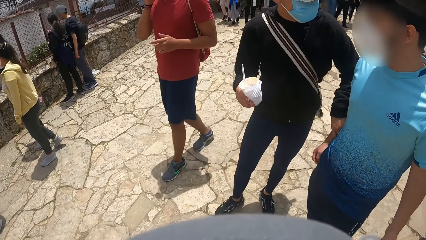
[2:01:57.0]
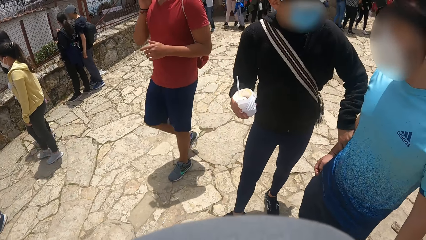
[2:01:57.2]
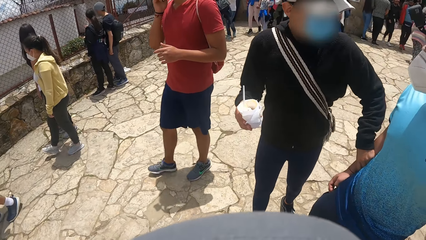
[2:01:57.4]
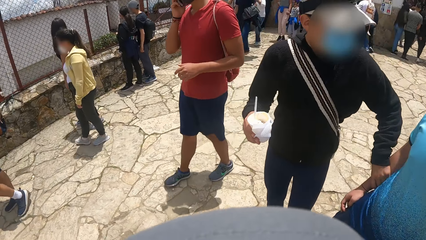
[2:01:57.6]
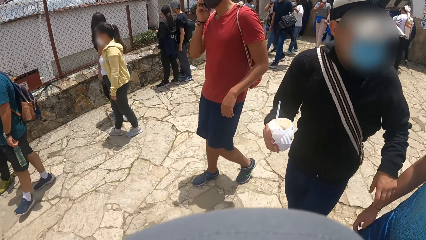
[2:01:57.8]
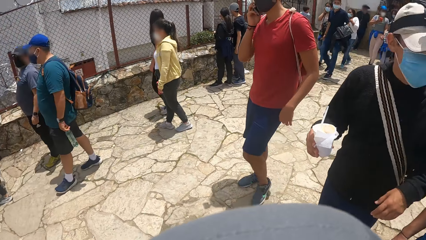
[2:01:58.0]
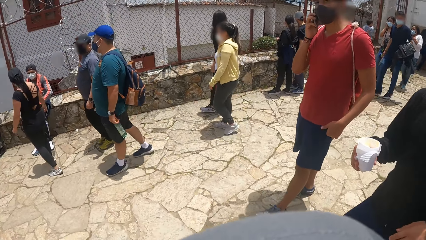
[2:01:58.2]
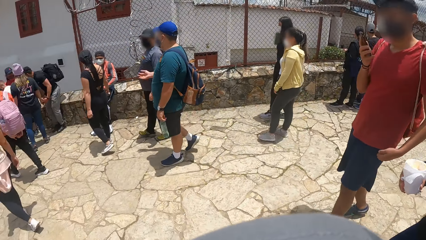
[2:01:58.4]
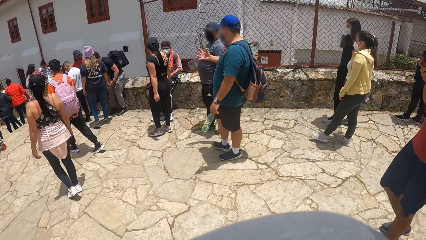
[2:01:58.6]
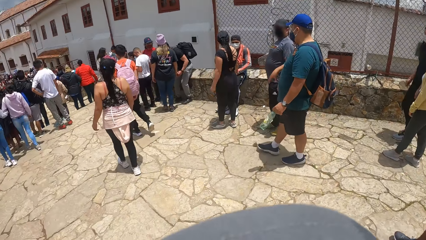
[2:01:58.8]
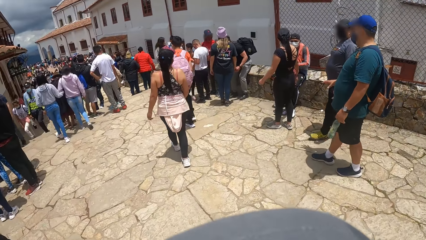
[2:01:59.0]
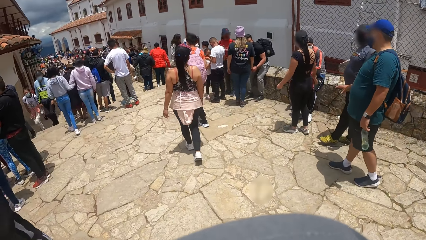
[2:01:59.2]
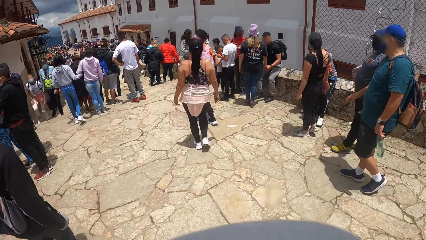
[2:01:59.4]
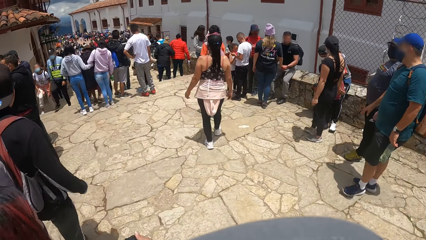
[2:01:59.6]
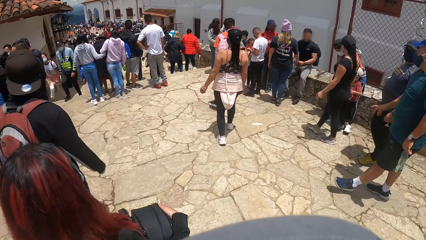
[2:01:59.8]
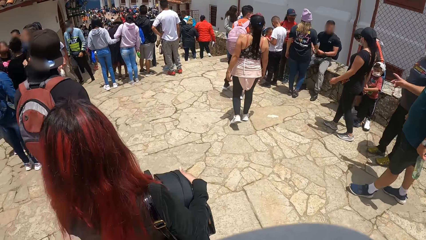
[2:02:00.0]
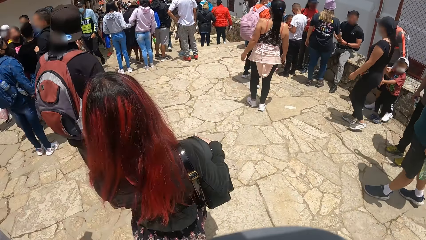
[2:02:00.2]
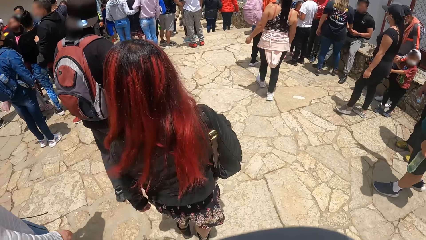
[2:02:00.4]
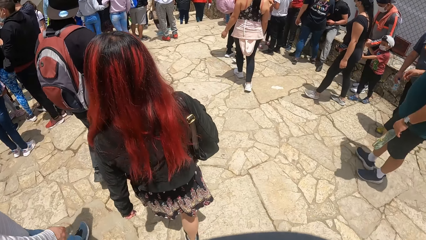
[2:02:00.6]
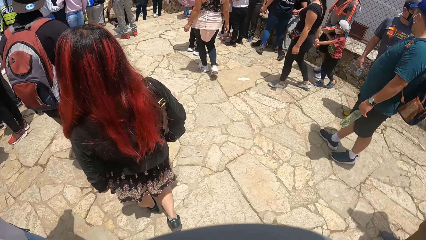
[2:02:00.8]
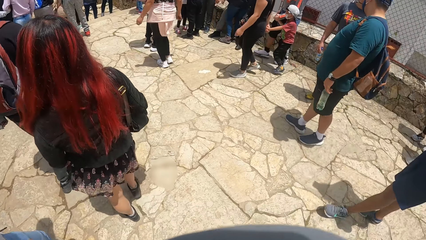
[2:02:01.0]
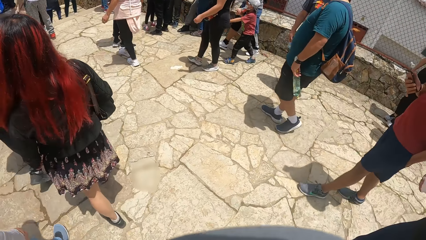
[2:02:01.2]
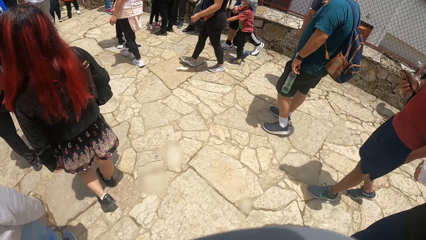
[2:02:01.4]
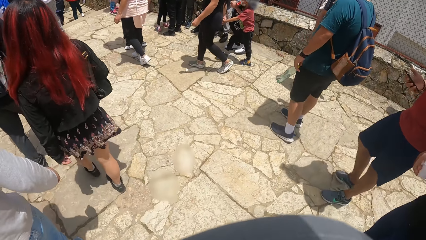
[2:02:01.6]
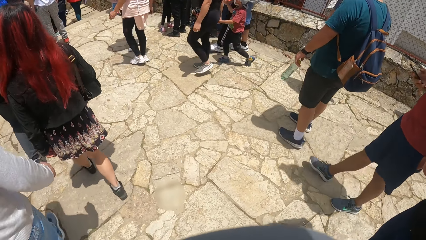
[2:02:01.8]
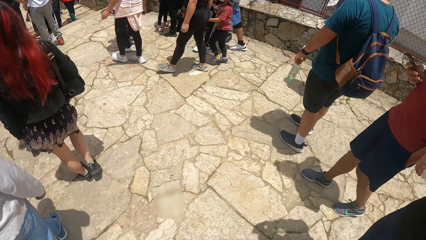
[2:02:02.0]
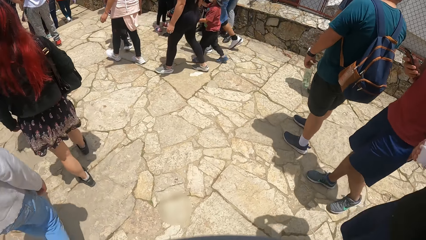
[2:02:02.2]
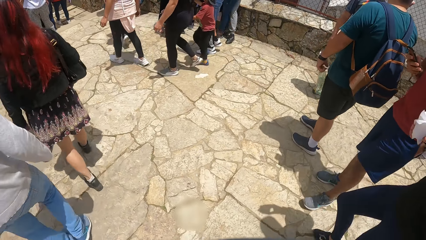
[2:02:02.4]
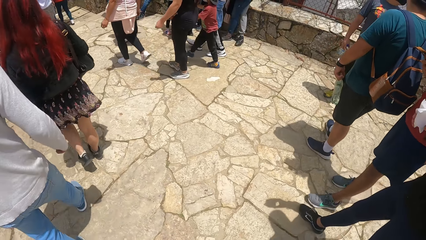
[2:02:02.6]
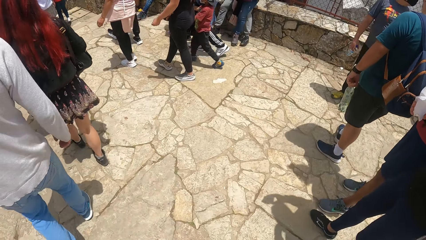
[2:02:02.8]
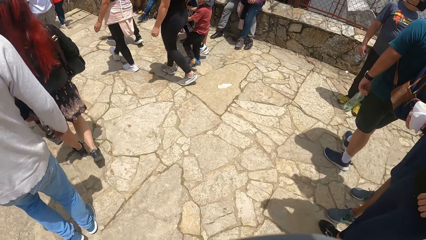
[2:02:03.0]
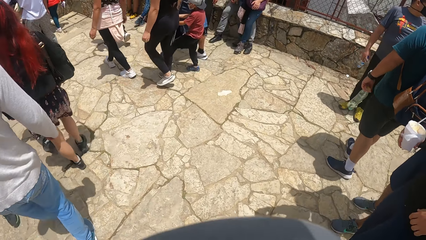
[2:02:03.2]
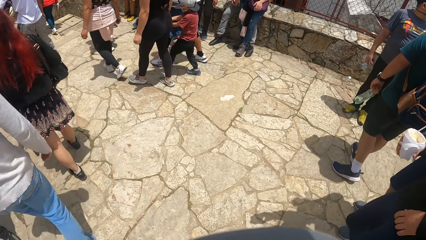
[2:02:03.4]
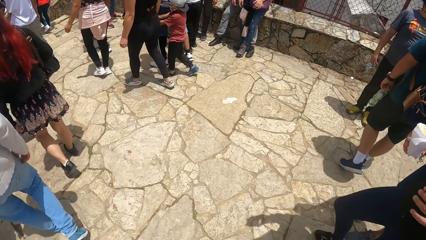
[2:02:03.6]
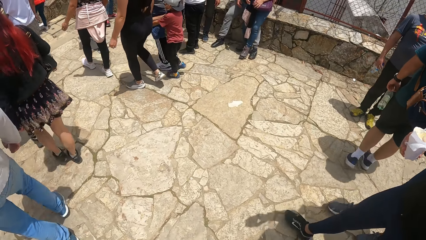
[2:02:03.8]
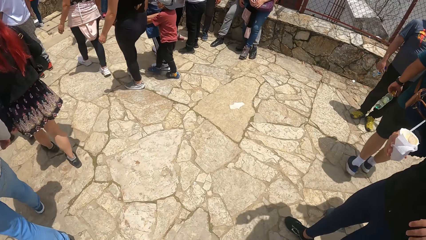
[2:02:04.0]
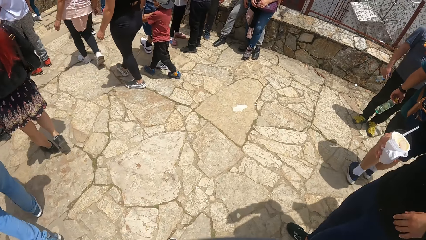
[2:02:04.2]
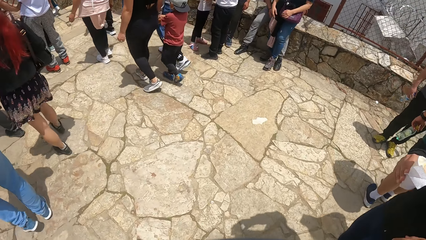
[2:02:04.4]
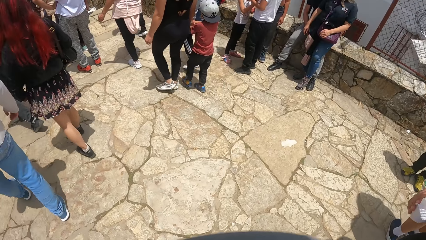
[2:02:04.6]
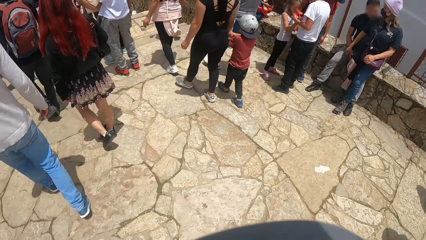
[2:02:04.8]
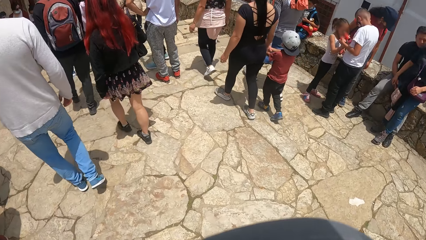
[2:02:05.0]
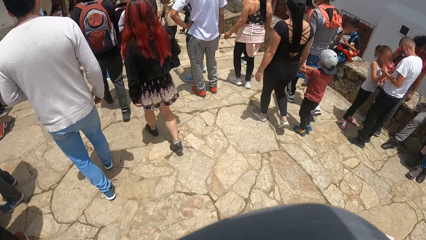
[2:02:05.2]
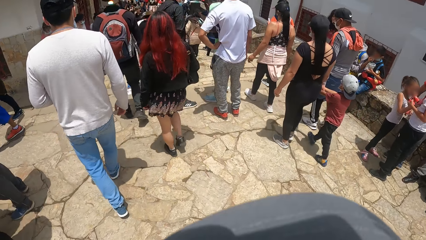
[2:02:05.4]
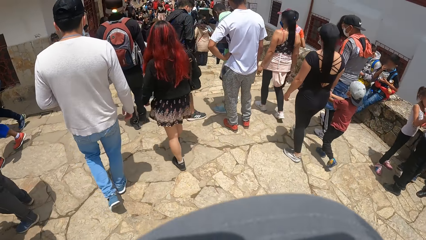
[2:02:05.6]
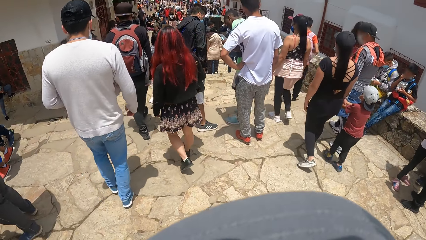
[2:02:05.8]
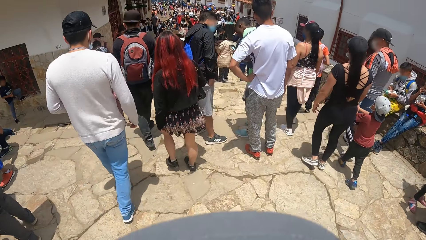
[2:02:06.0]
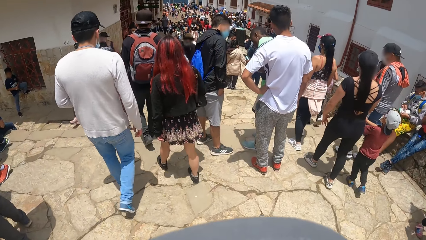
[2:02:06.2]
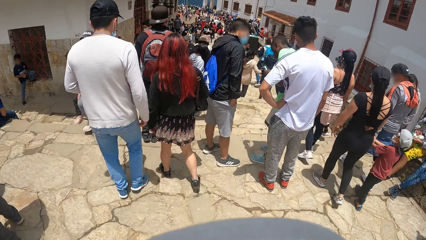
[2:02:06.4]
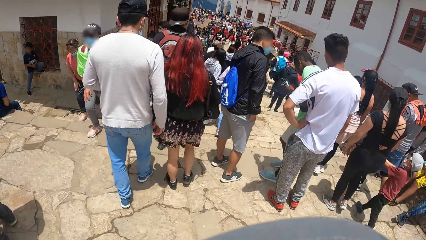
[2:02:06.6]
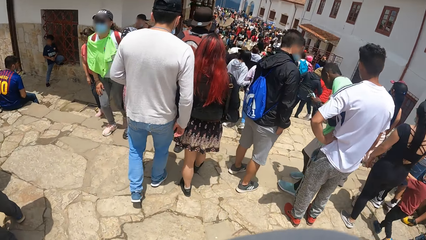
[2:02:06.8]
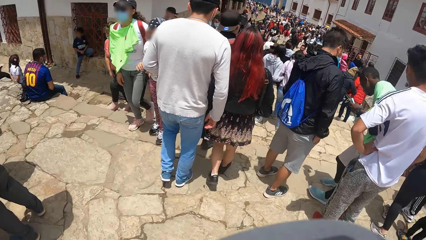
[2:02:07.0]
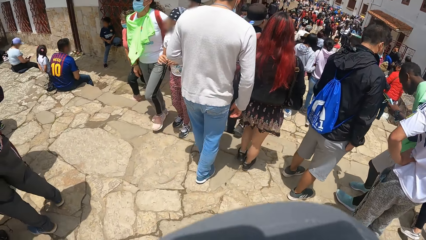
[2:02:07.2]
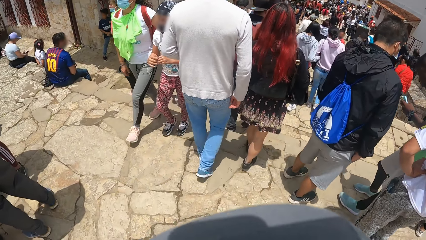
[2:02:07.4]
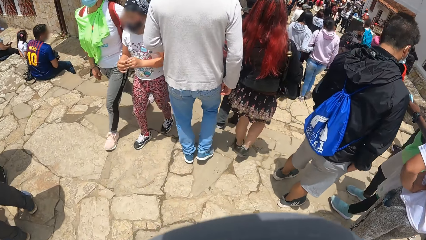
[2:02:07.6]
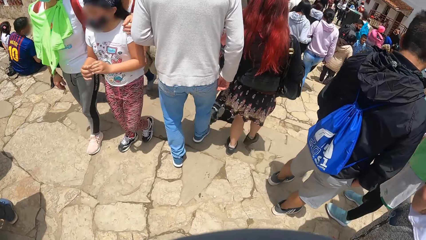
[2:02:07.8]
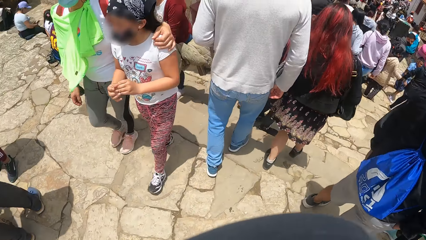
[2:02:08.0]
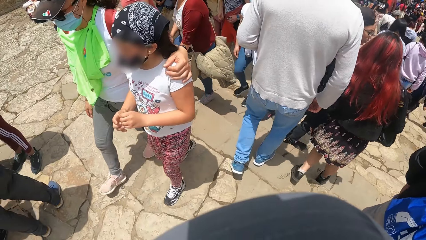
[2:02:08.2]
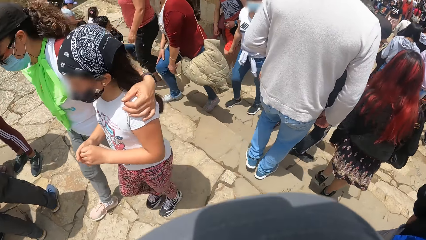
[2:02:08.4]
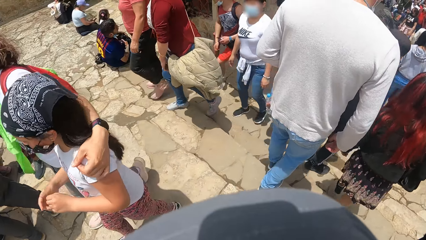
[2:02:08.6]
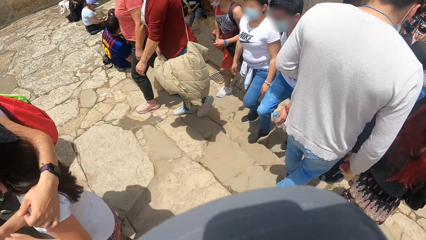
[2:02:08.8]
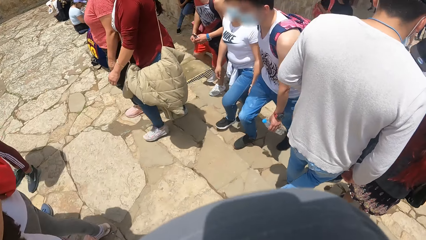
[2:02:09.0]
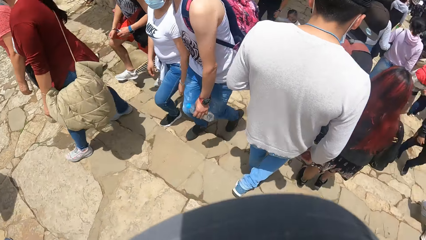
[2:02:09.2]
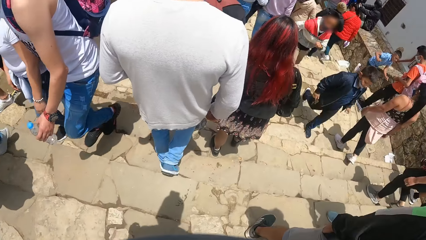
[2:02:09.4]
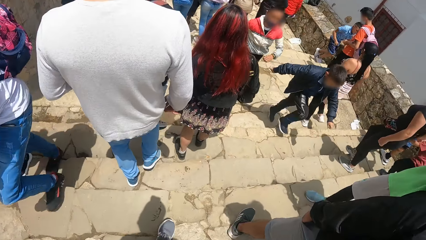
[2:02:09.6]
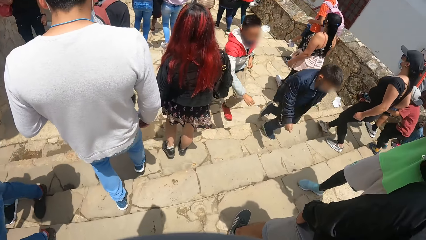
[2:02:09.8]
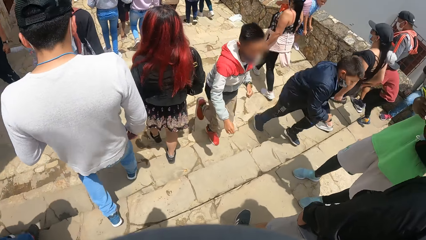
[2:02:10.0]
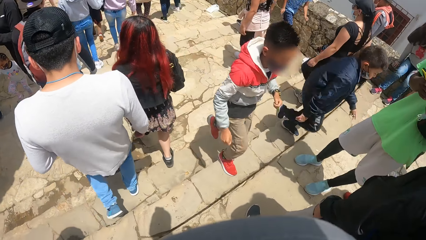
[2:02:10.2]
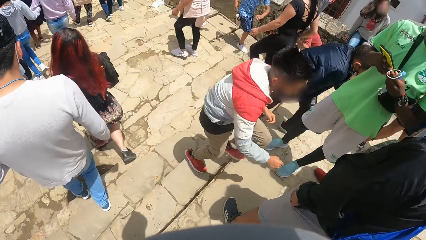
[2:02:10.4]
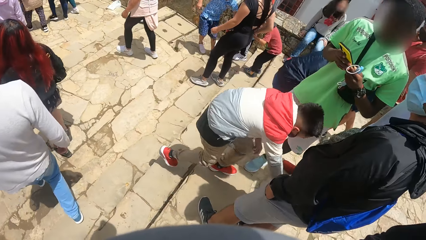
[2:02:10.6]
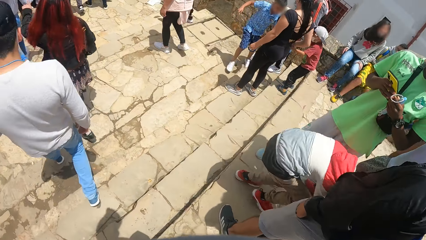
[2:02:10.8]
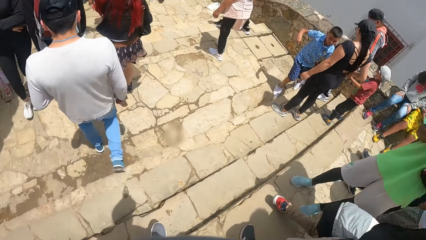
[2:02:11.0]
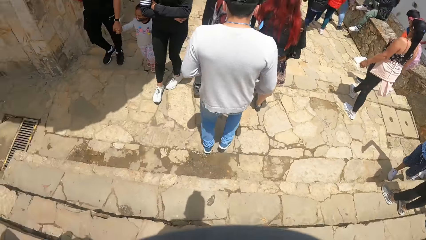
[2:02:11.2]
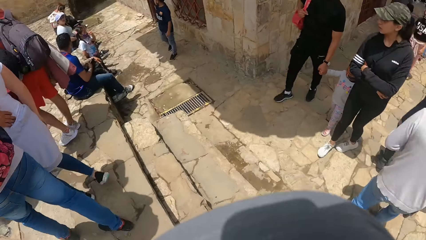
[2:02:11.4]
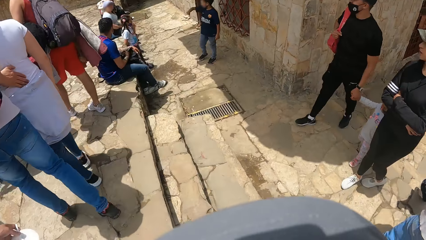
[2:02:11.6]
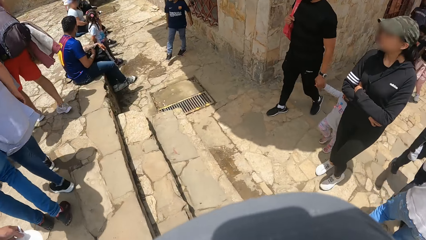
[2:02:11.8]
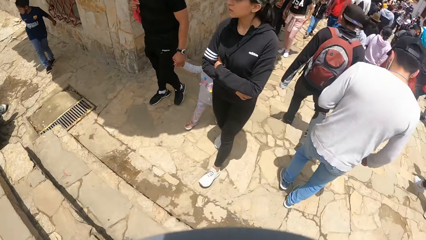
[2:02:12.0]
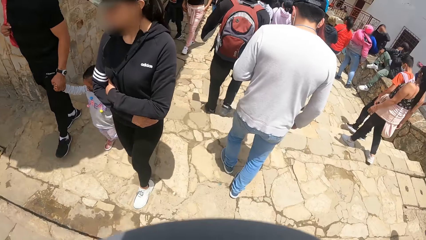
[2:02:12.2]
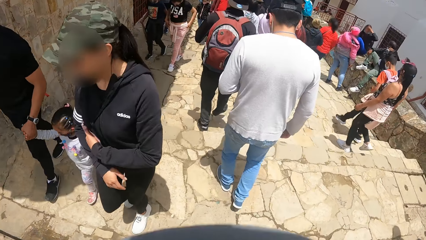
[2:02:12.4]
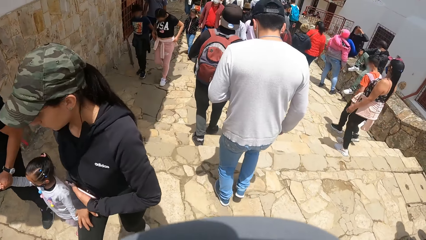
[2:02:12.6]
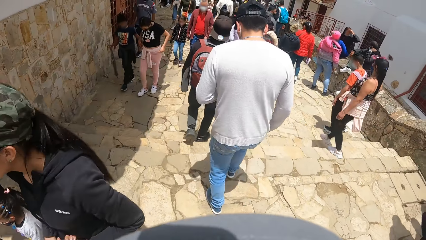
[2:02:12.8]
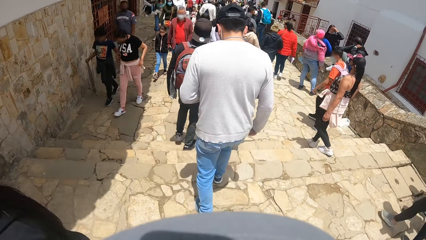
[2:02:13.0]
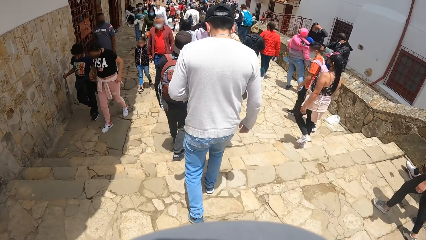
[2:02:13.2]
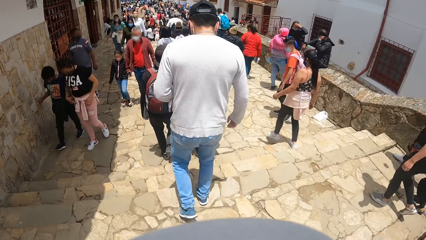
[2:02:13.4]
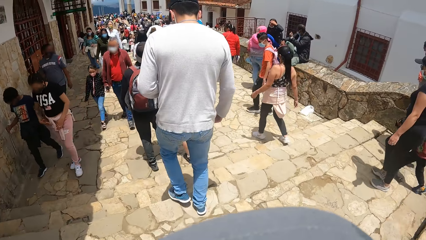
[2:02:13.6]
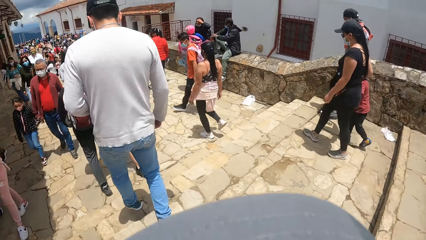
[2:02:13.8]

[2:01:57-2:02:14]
A man uses the phone with his right hand. The camera wearer moves down a stairway on the road.
